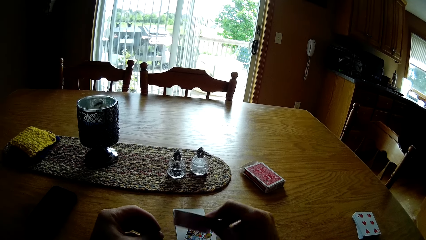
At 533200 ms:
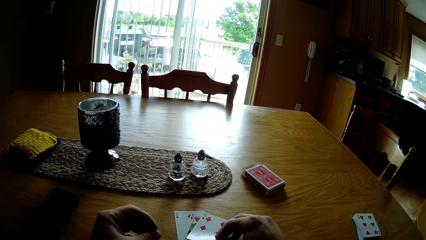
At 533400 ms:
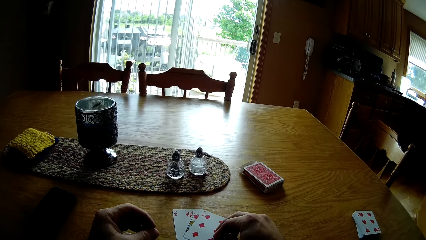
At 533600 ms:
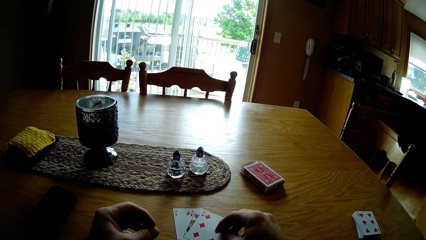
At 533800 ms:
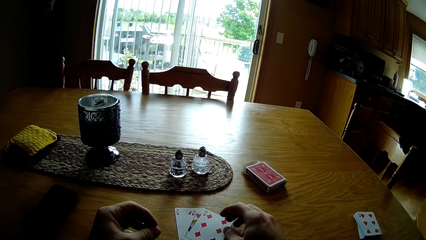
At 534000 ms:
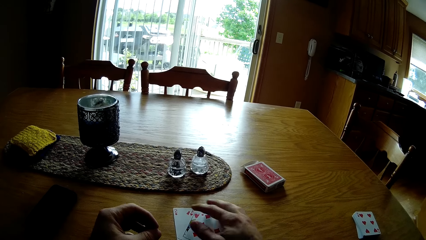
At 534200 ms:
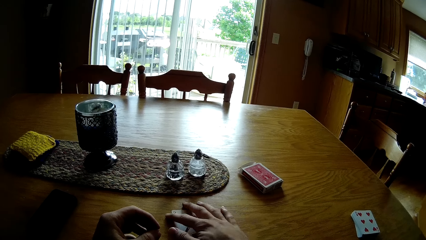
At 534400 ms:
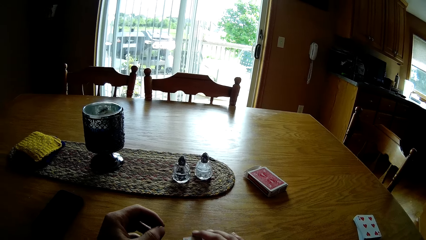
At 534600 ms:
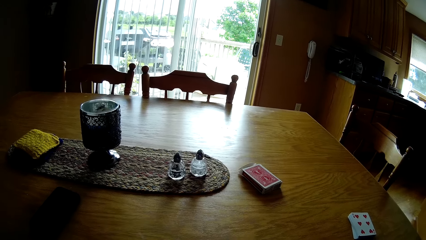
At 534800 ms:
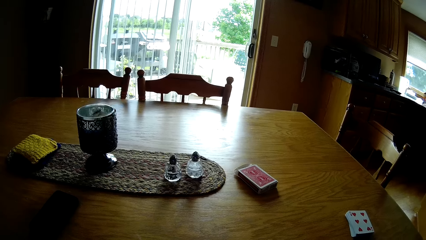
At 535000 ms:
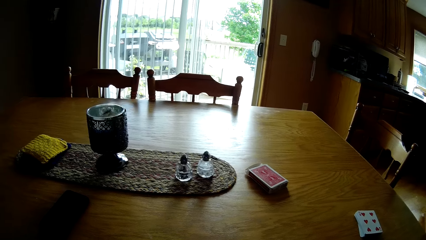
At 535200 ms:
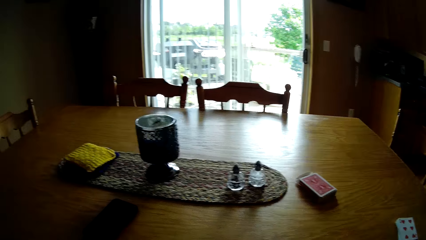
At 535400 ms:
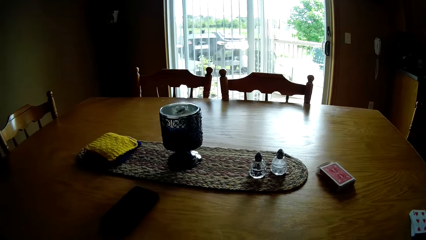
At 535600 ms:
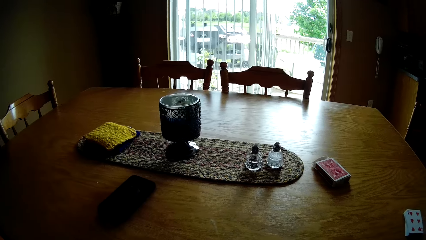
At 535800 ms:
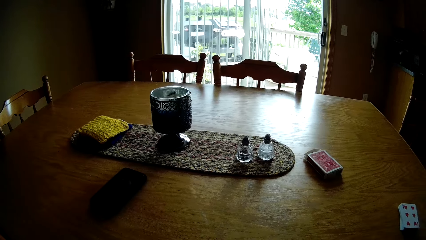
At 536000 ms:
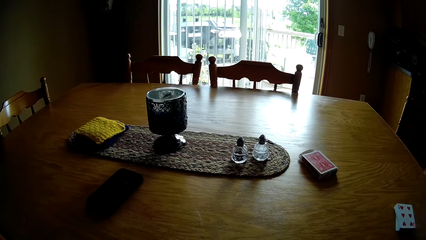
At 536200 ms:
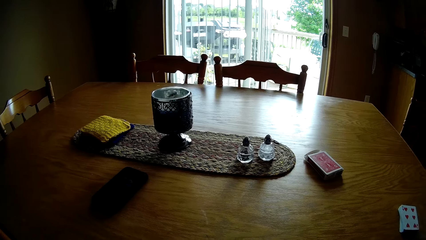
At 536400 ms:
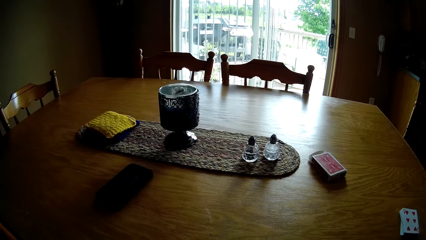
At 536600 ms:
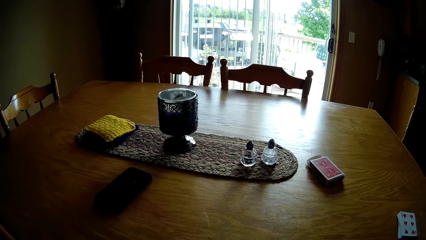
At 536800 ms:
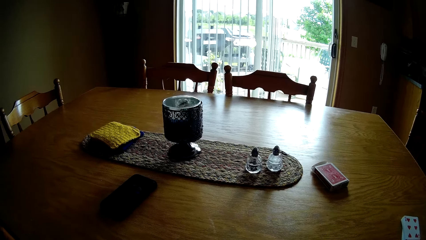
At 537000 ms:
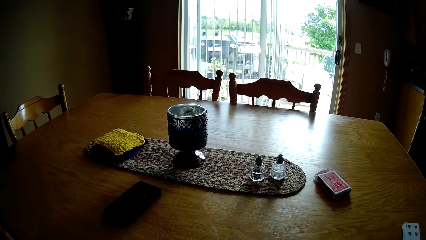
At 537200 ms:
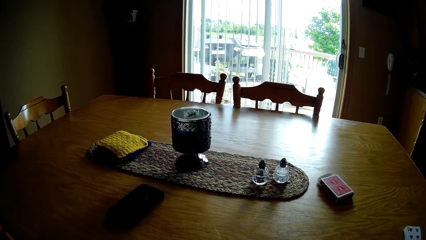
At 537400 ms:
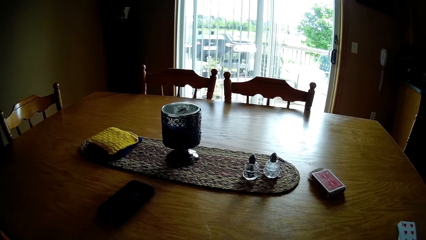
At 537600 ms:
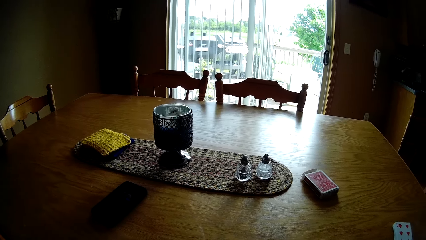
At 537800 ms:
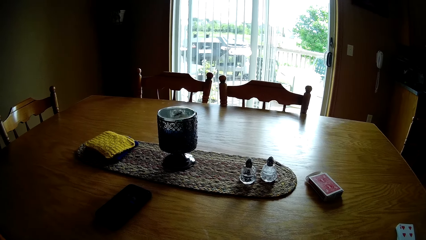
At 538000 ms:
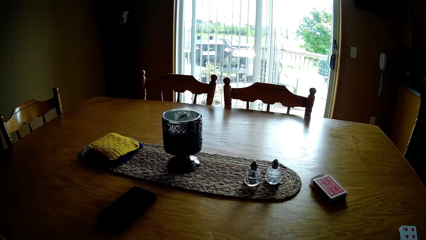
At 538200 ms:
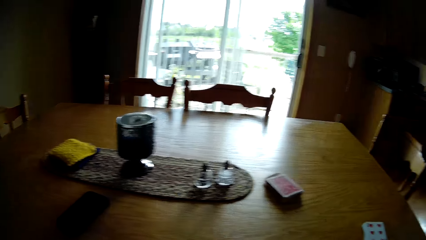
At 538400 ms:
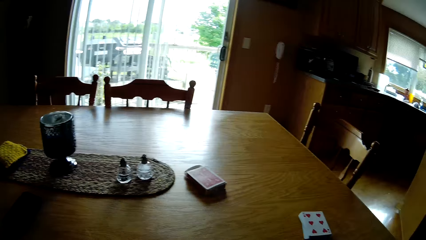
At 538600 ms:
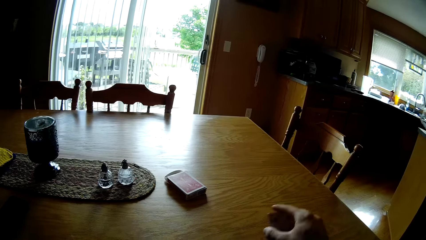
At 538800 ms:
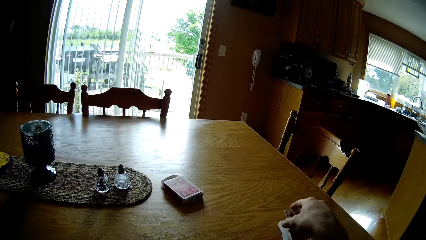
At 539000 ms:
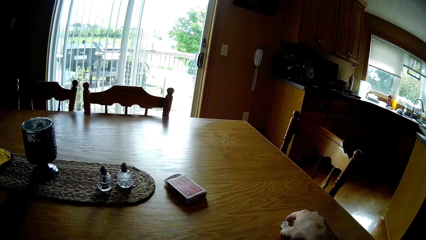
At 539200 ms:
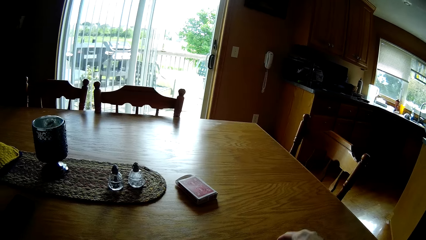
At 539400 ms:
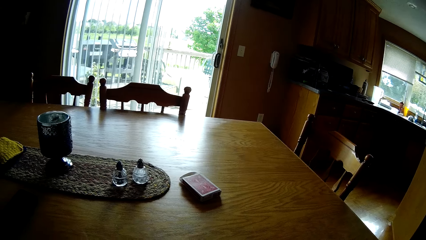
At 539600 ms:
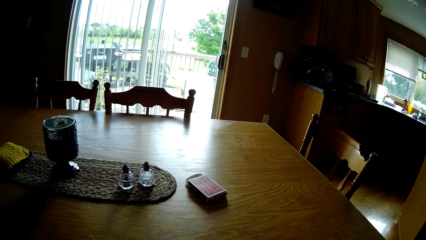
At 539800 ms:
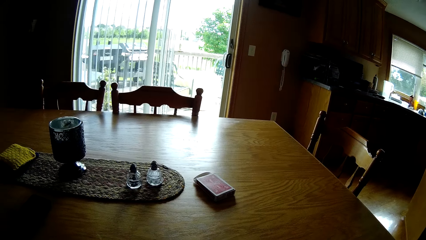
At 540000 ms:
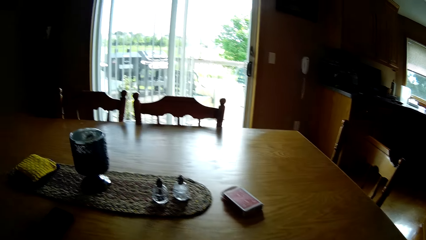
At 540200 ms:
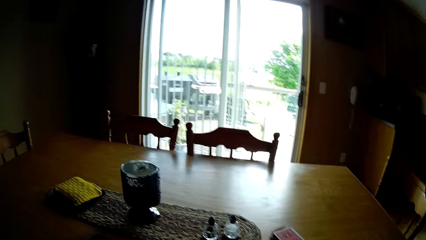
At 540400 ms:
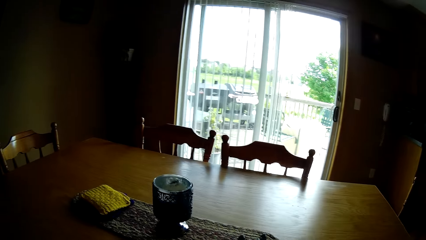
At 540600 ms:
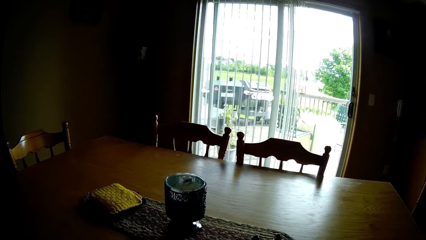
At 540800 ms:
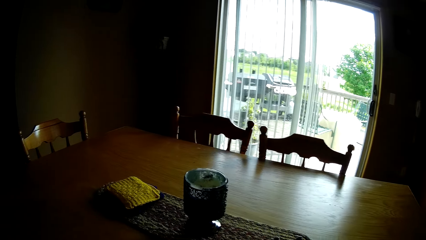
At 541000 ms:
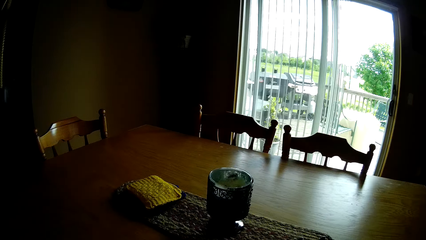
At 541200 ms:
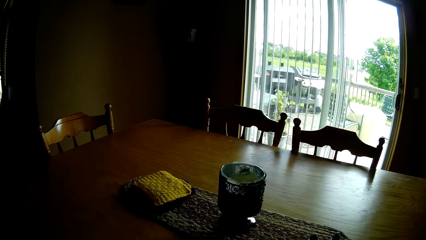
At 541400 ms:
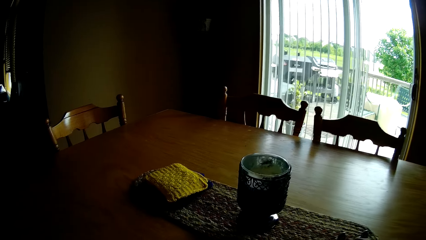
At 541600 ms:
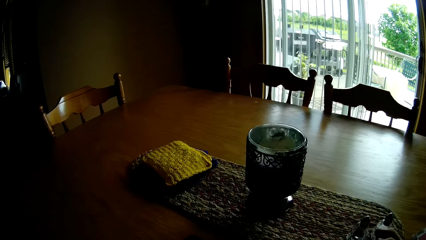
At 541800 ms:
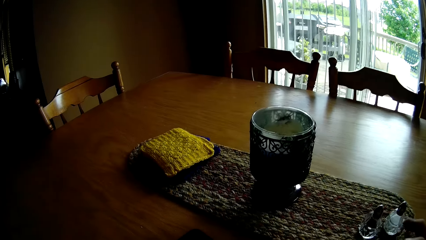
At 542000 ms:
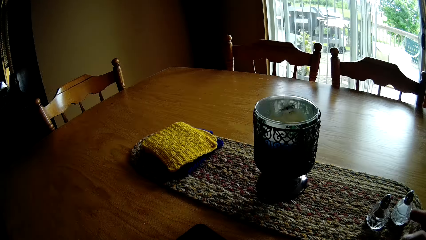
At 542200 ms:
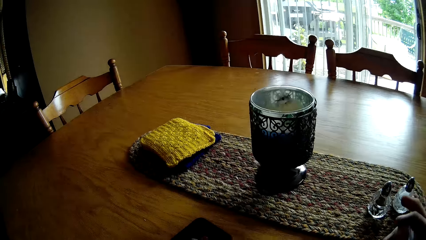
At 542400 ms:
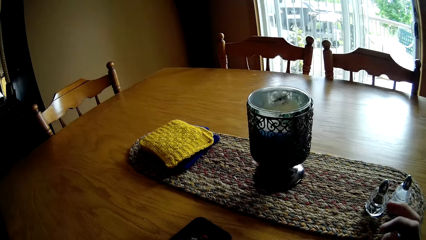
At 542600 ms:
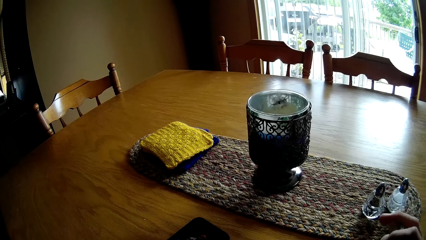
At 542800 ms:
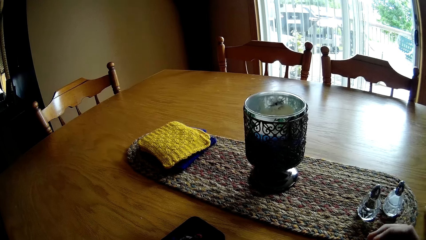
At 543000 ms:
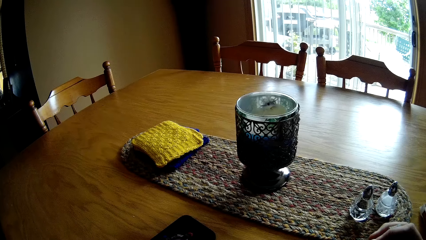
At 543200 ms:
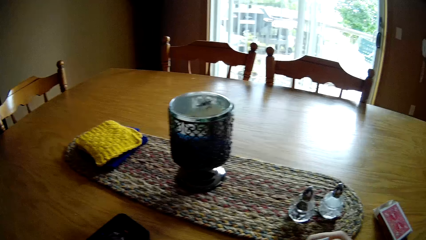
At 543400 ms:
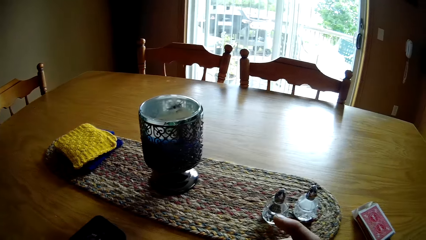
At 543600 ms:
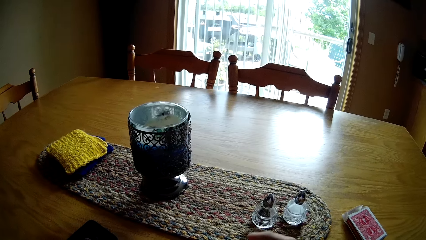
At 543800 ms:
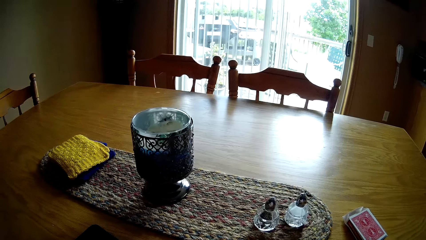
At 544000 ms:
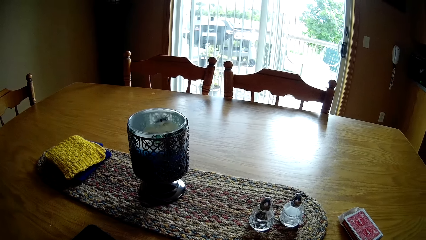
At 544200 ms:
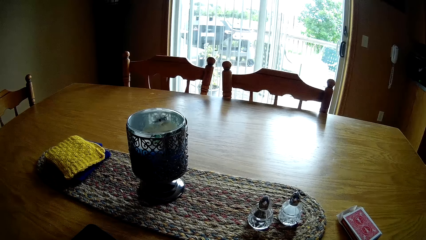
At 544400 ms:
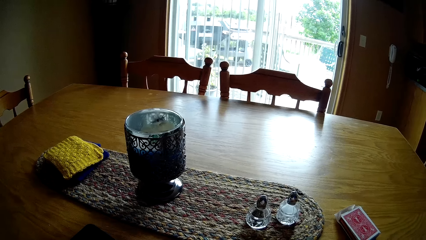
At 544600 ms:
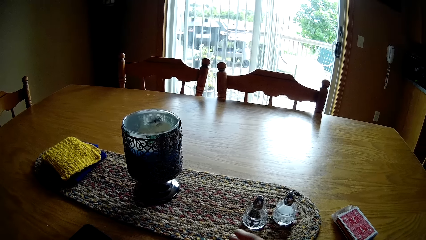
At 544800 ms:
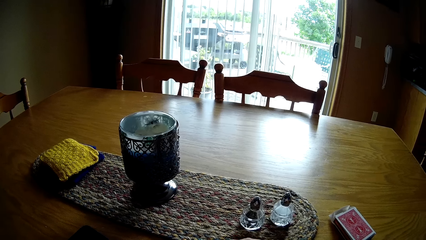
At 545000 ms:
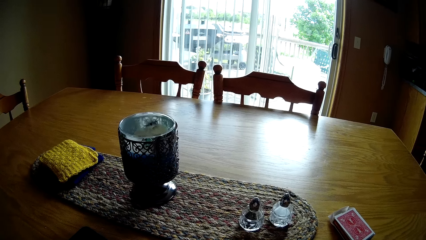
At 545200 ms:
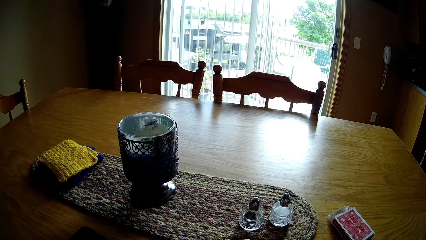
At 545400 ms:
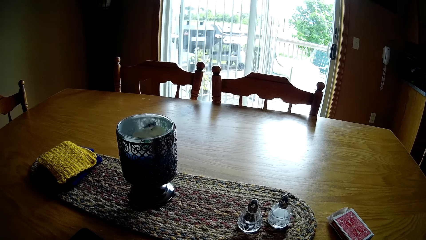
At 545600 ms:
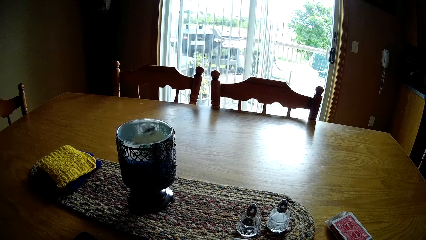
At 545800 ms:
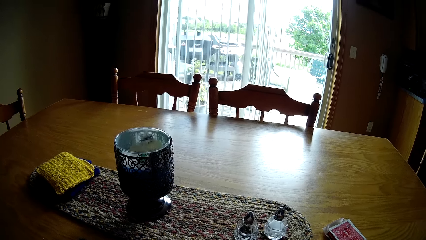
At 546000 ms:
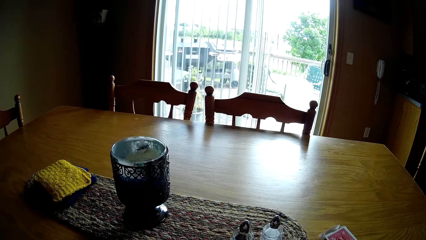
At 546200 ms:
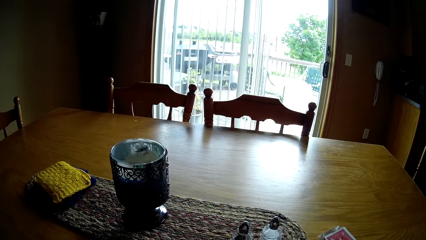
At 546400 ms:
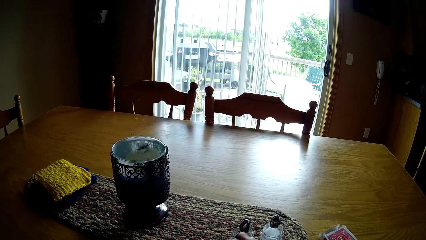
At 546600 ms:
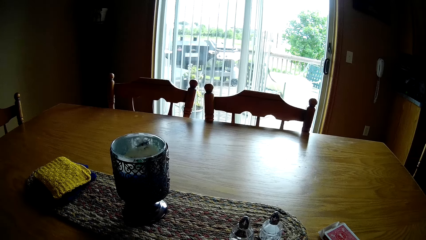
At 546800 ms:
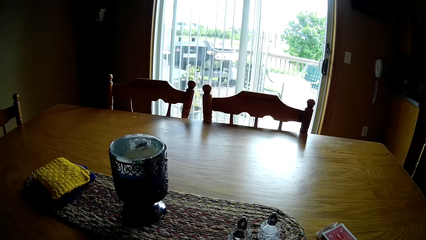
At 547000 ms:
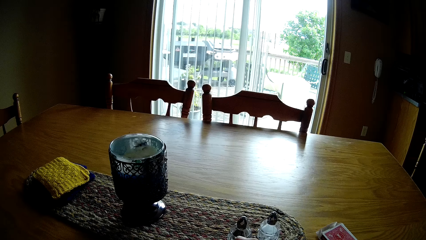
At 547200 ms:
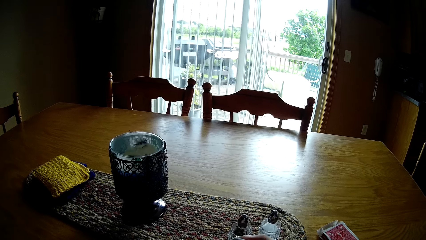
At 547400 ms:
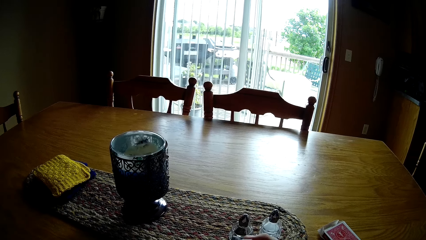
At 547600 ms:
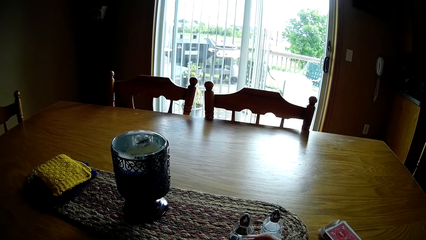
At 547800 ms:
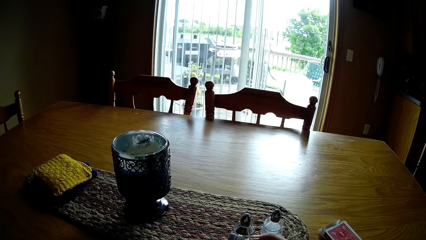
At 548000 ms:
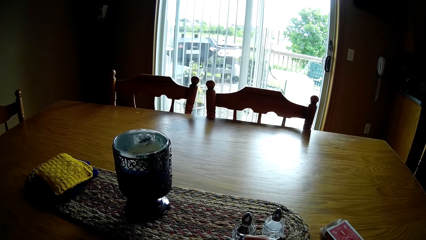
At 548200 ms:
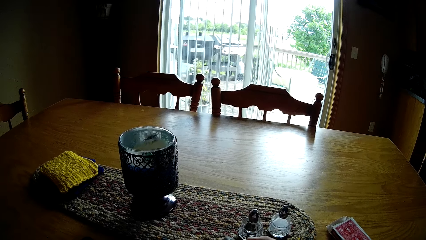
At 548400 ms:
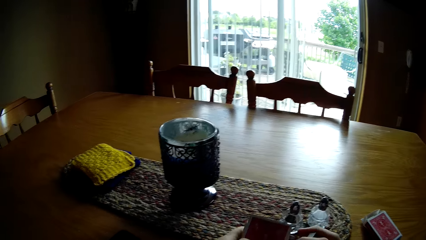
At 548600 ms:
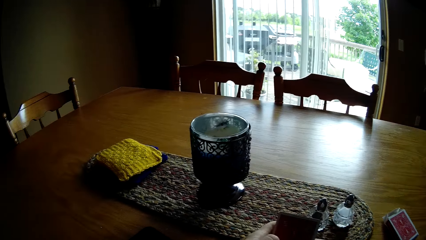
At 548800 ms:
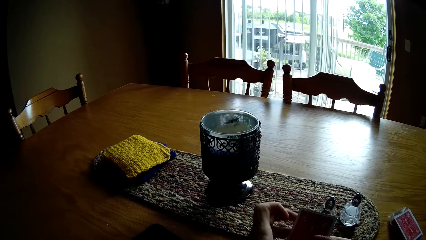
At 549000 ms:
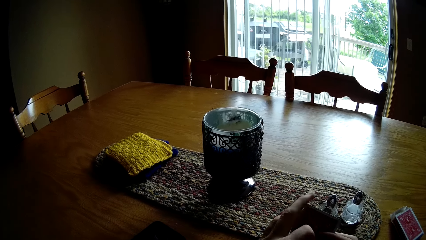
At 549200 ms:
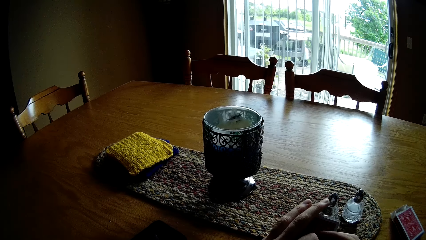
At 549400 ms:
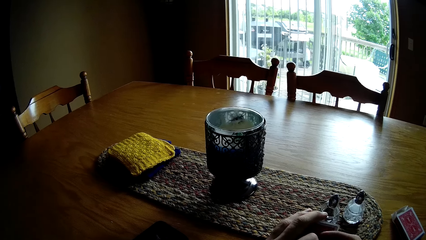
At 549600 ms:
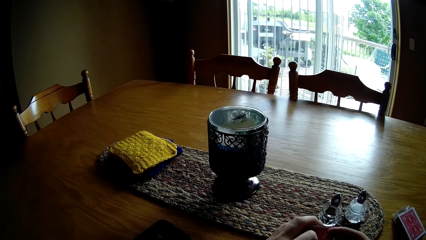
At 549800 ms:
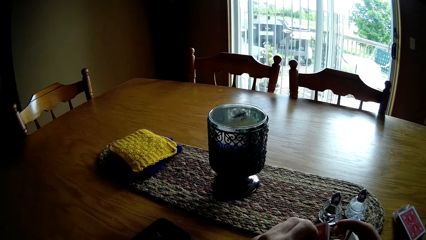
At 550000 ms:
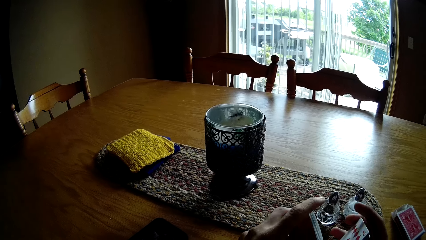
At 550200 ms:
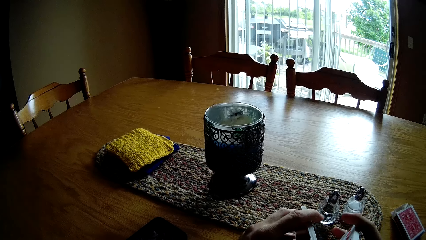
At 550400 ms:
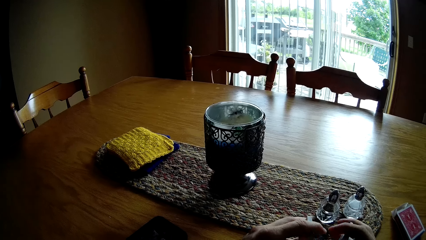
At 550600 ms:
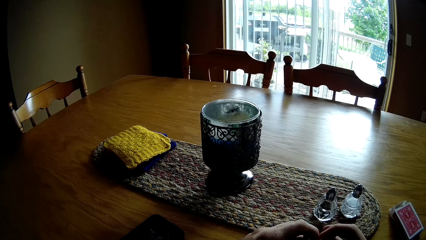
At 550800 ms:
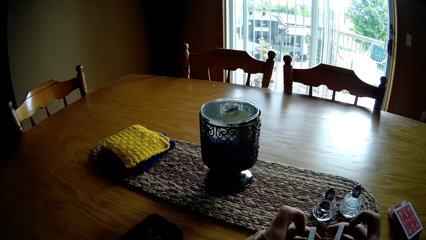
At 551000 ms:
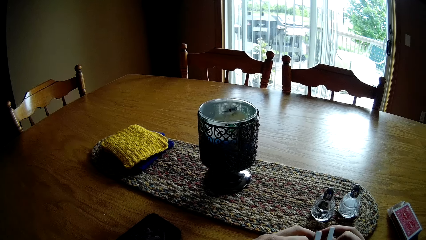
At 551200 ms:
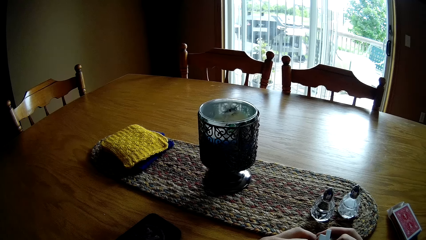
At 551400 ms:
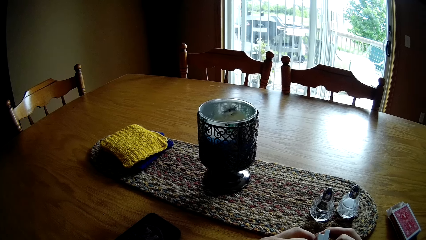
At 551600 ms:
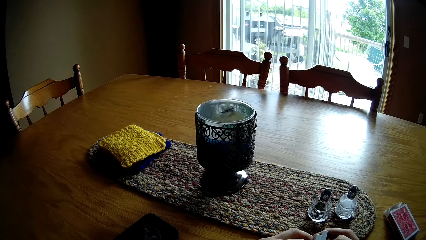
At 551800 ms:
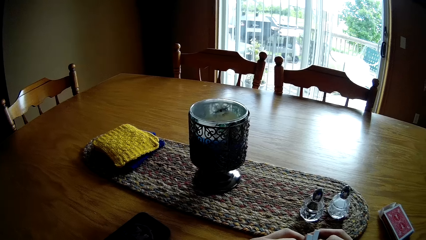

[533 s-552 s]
The camera wearer plays the cards. They pick up cards on the table. They place the cards on top of other cards. They shuffle the cards.
